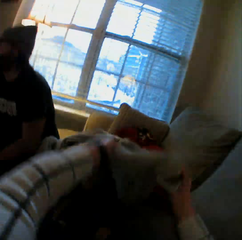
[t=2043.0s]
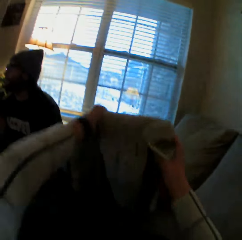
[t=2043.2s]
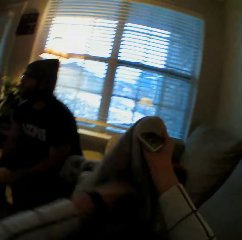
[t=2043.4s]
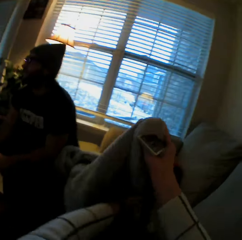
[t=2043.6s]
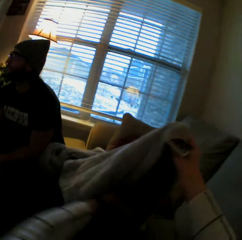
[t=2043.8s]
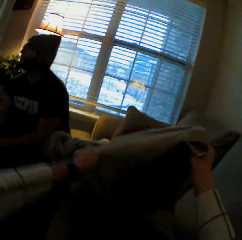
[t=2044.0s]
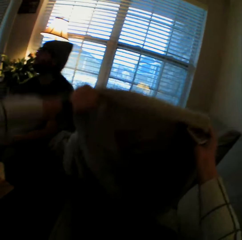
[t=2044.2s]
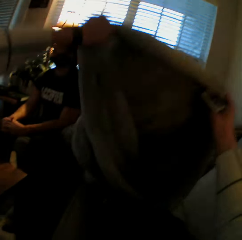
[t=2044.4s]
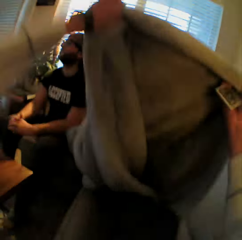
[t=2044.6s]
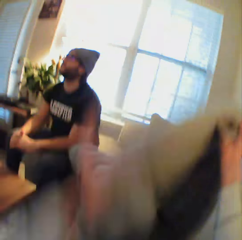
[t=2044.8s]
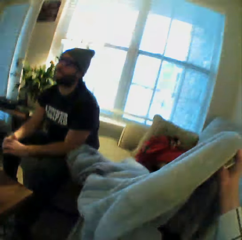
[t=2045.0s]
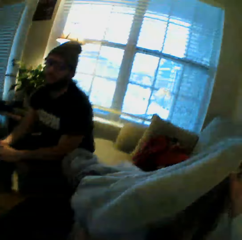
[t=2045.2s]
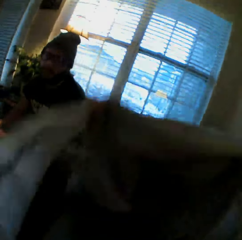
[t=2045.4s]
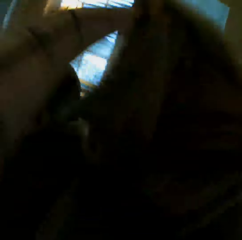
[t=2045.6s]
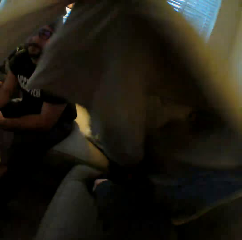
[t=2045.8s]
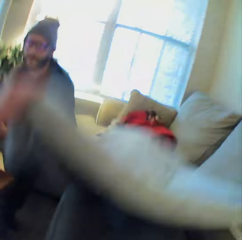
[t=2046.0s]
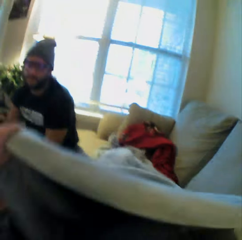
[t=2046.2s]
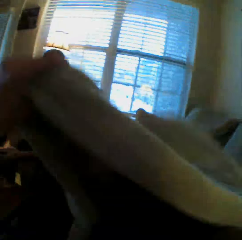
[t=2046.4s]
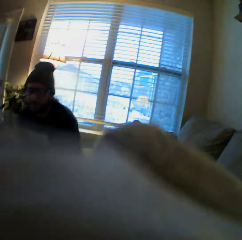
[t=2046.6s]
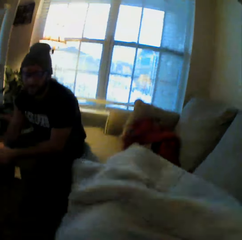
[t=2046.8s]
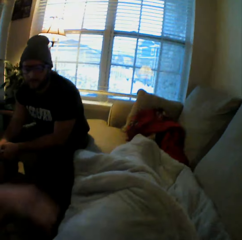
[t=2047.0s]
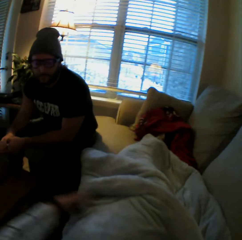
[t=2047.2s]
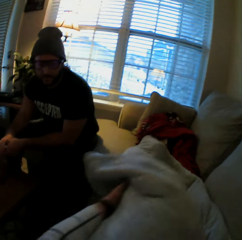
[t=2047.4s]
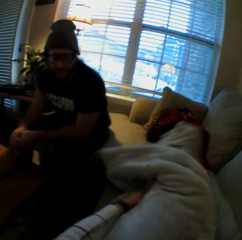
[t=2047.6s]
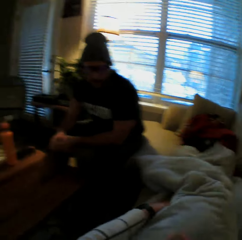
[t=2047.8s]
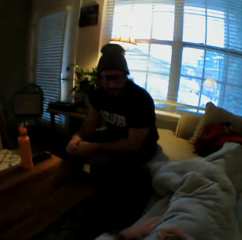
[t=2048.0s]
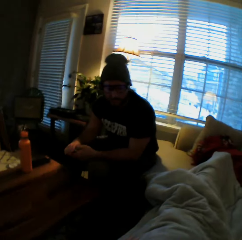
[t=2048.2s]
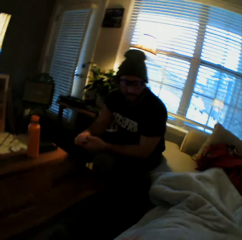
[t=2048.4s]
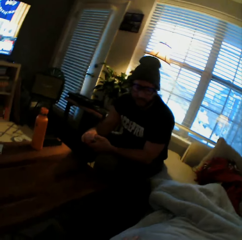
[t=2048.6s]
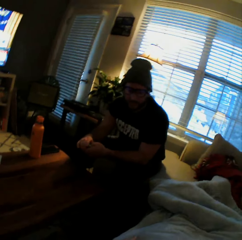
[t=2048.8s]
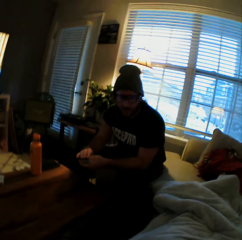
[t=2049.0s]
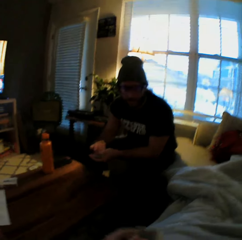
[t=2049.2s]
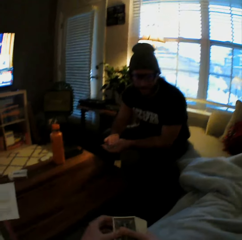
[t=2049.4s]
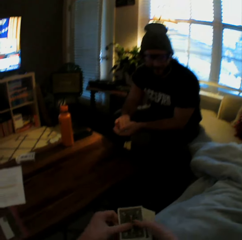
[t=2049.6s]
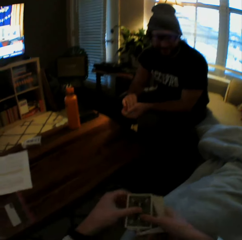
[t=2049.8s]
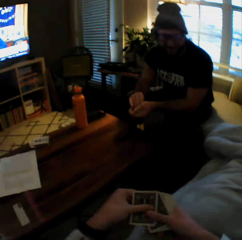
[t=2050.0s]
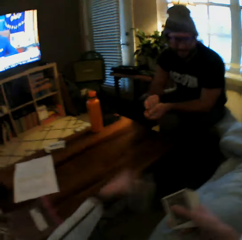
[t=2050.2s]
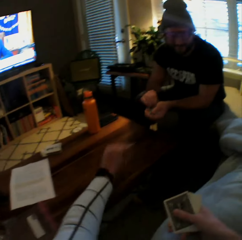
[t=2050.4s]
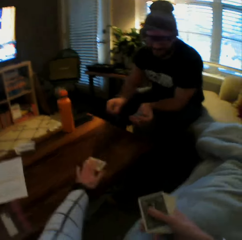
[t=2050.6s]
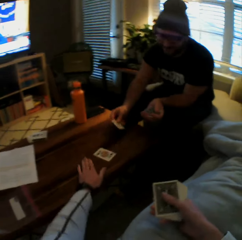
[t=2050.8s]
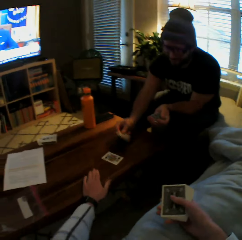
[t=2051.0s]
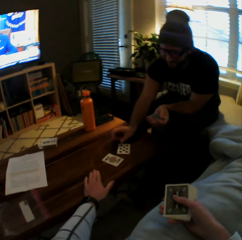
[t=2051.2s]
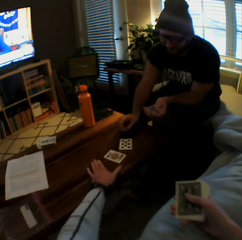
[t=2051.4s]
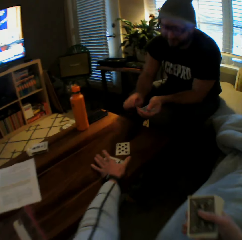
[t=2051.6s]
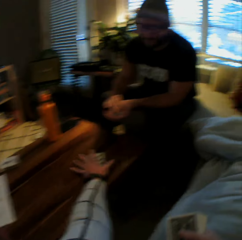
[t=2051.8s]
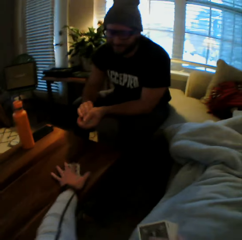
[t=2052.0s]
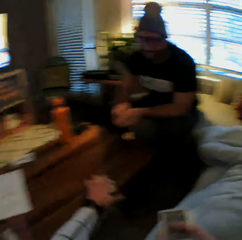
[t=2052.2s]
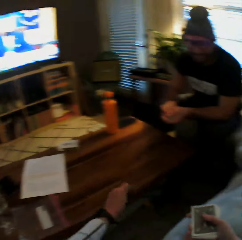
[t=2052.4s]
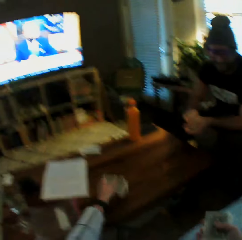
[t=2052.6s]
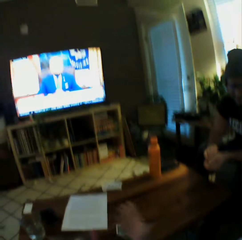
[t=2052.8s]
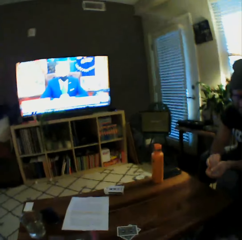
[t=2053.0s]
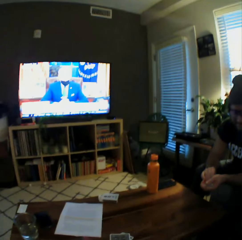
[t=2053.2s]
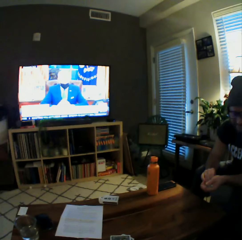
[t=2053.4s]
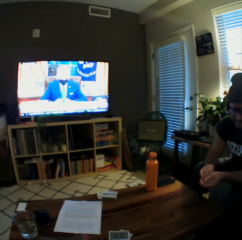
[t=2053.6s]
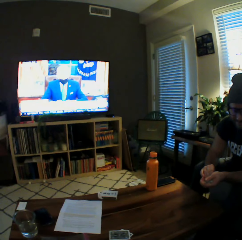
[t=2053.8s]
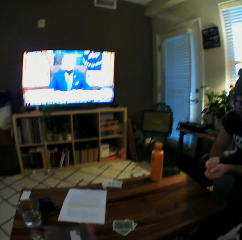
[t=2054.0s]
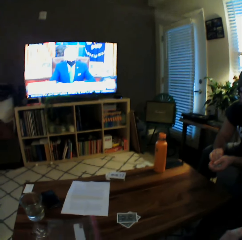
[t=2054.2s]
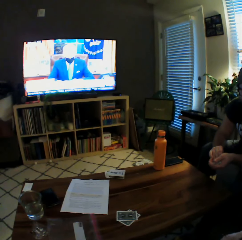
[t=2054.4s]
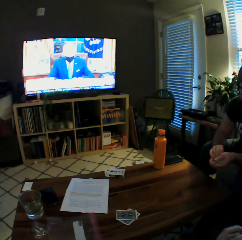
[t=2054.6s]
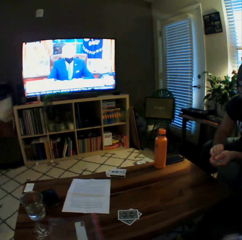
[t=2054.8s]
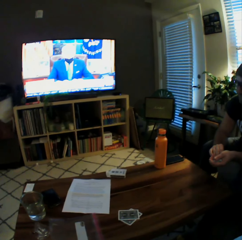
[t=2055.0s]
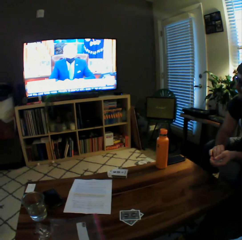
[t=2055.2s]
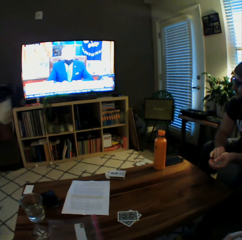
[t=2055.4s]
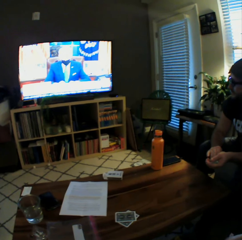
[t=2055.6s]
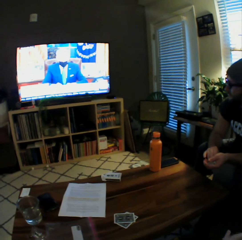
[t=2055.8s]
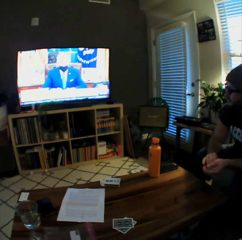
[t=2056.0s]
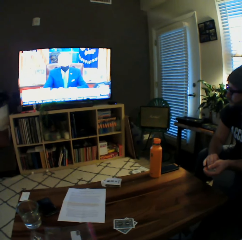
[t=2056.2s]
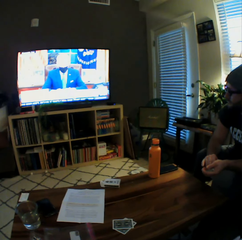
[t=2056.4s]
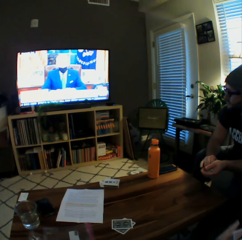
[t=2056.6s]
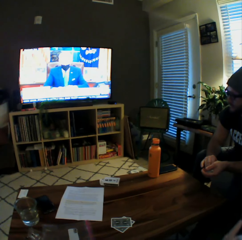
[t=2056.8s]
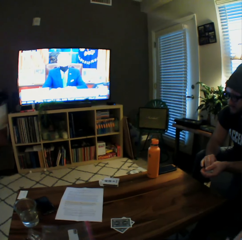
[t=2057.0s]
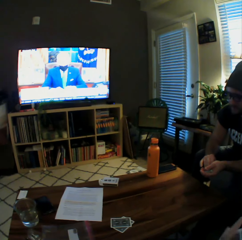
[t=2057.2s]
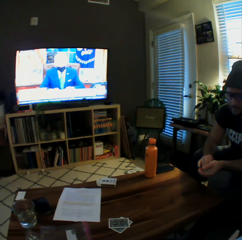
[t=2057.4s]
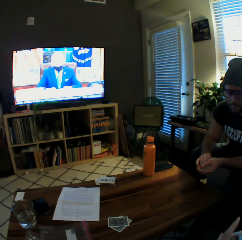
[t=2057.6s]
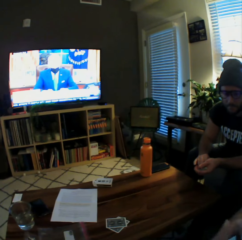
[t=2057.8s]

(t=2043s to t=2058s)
The camera wearer grabs a duvet on the couch with both hands. She covers herself with the duvet with both hands. She plays a card game with the man. She drops another card on the table with her left hand. The man drops another card on the table with his right hand. The camera wearer picks up the cards from the table with her left hand and drops the cards on the table.

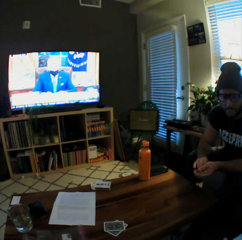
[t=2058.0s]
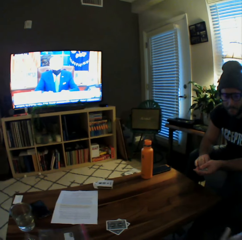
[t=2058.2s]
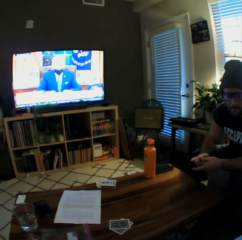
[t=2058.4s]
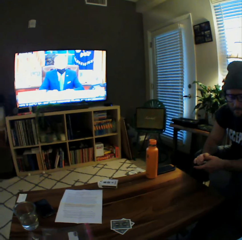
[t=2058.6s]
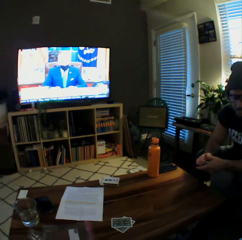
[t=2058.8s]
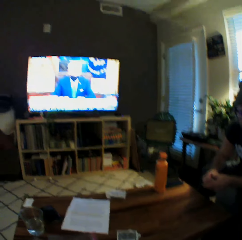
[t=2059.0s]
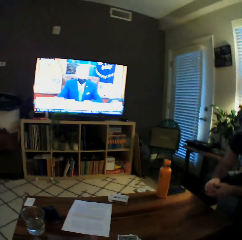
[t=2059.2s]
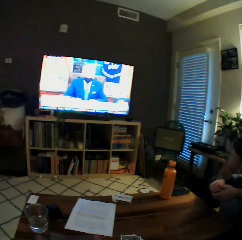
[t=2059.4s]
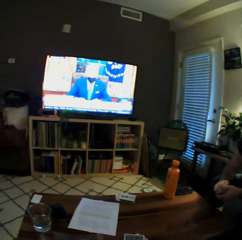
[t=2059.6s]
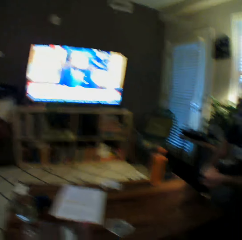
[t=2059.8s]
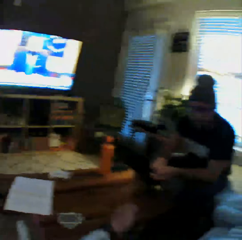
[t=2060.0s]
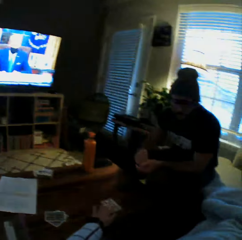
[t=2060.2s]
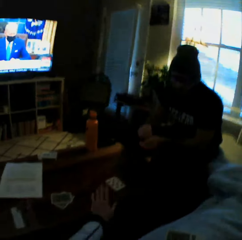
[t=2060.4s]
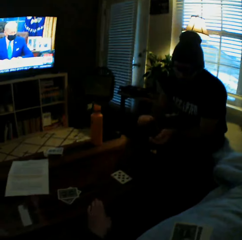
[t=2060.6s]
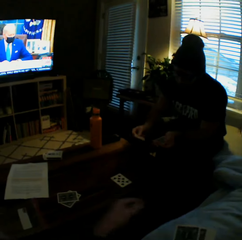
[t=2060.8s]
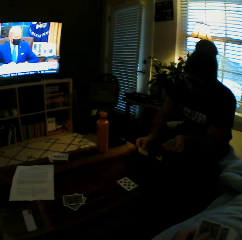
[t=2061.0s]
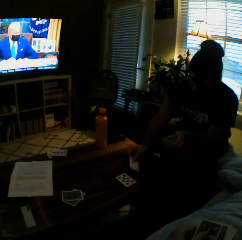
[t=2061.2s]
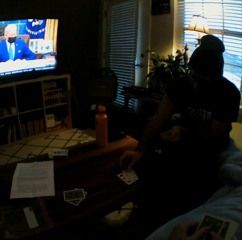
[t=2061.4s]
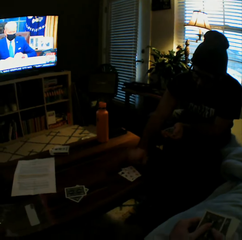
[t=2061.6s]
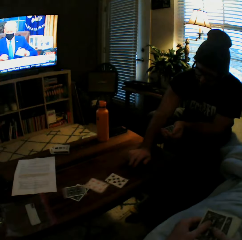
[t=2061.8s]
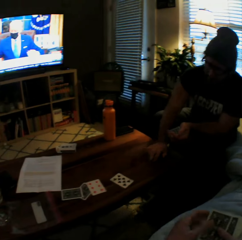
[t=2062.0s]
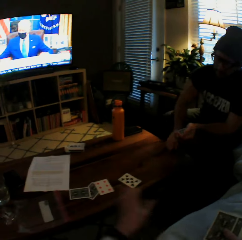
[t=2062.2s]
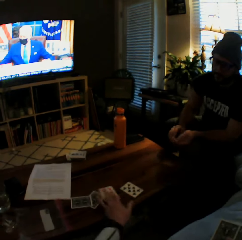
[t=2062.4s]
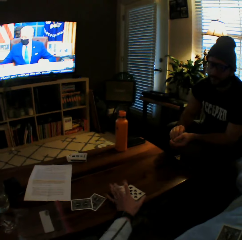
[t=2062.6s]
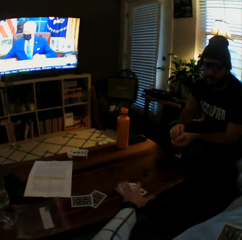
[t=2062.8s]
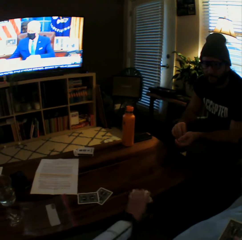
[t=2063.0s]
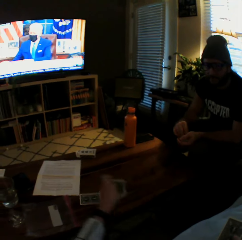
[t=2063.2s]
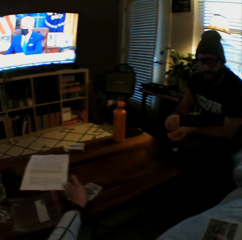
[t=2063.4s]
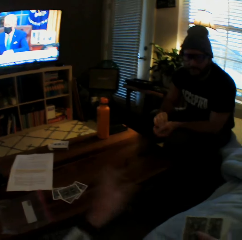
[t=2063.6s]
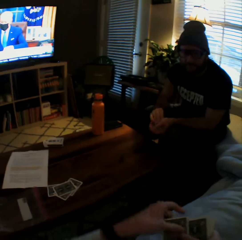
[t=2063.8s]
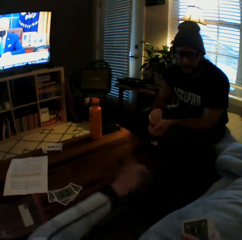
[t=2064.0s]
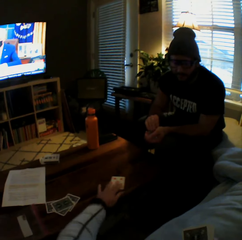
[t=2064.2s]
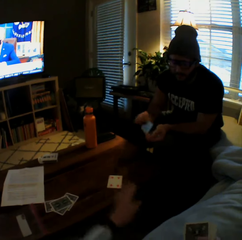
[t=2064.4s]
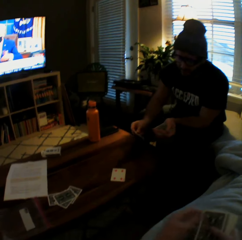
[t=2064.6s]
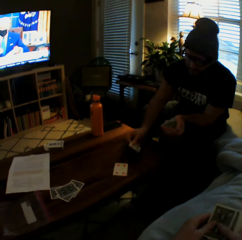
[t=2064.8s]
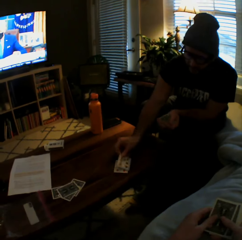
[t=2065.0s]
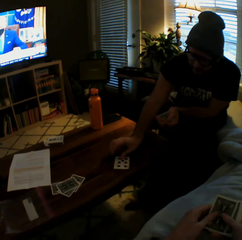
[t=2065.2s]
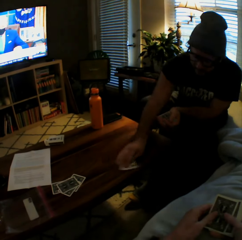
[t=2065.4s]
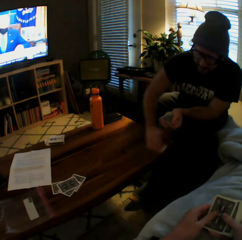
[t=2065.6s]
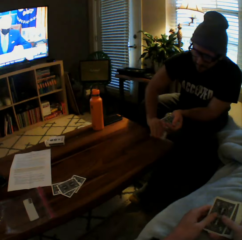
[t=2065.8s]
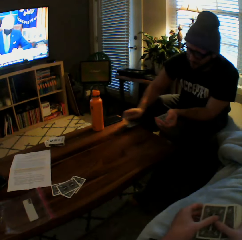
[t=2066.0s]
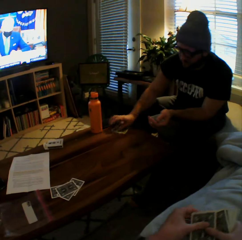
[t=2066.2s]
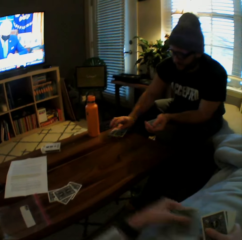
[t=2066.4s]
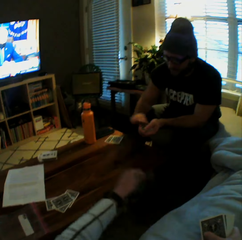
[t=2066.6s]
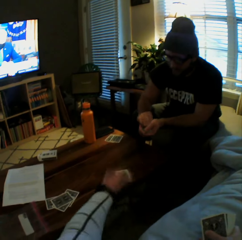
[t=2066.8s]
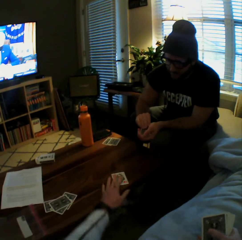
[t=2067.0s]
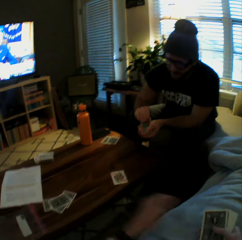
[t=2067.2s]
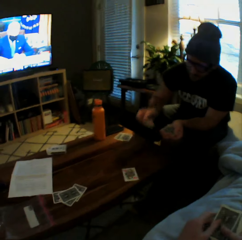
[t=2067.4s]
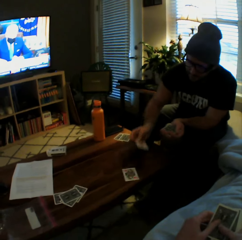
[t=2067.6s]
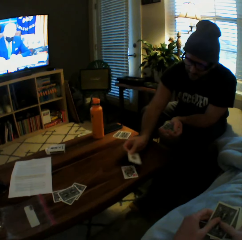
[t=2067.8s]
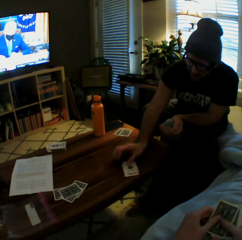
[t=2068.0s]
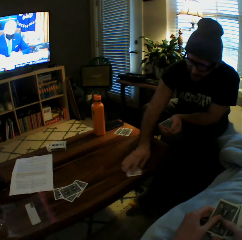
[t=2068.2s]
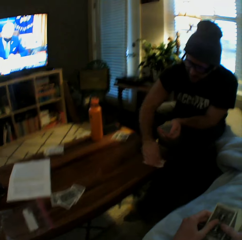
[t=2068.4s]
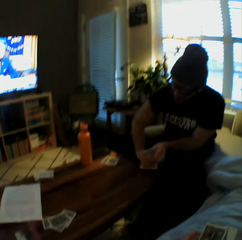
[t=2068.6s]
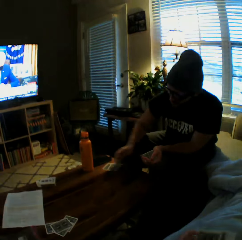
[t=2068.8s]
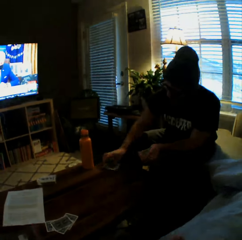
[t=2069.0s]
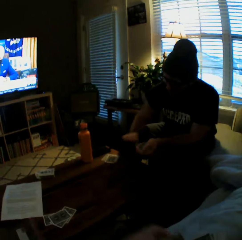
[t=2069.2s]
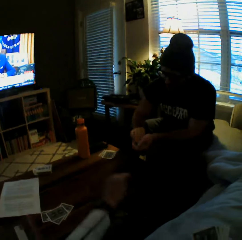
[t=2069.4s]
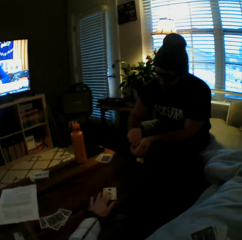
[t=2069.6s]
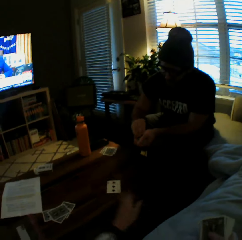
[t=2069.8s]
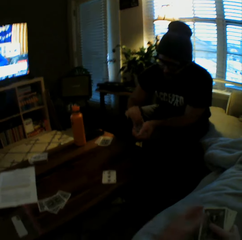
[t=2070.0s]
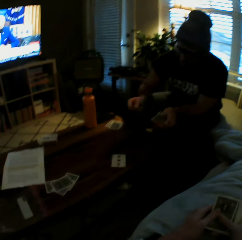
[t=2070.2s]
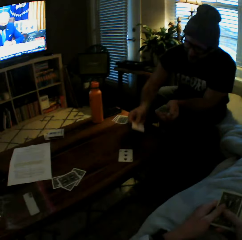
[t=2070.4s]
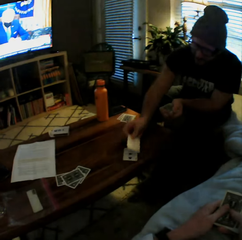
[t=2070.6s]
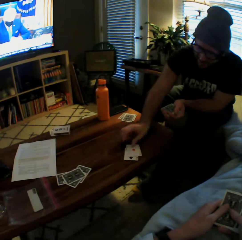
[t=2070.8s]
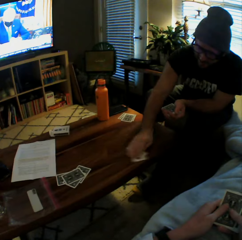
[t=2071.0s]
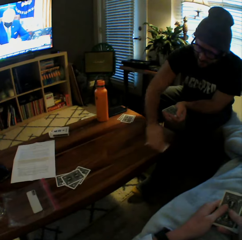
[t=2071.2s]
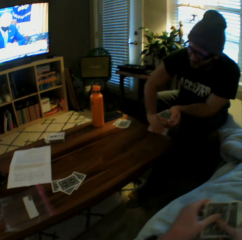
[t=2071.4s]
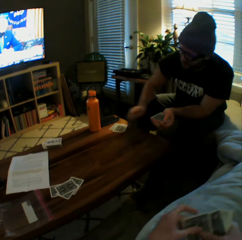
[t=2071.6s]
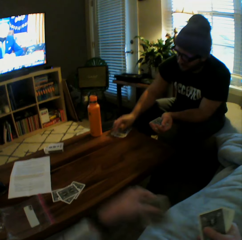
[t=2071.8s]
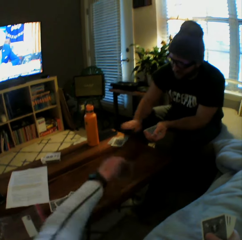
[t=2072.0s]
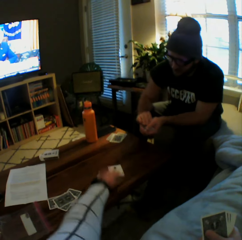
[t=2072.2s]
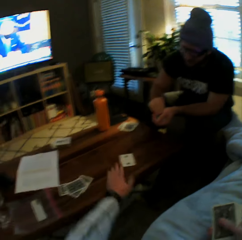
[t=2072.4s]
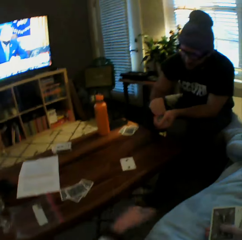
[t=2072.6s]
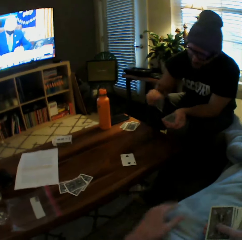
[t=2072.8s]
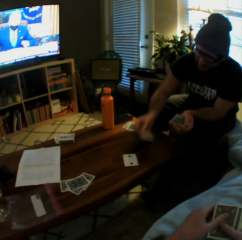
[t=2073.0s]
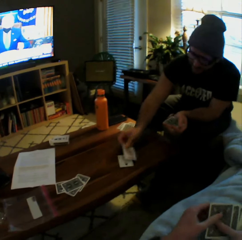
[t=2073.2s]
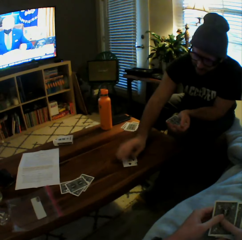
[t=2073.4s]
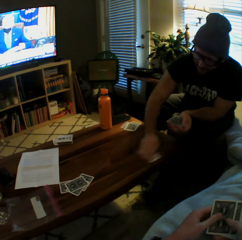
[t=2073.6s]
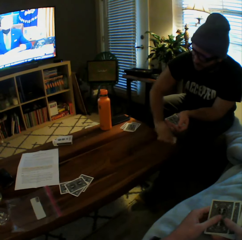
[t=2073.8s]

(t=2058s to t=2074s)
The camera wearer drops another card on the table with her left hand. The man drops another card on the table with his right hand and pushes the cards on the table towards the camera wearer. The camera wearer picks up the cards from the table with her left hand and drops the cards on the table. She drops another card on the table with her left hand. The man drops another card on the table with his right hand, picks up the cards from the table with his right hand, and drops the cards on the table. The camera wearer drops another card on the table with her left hand. The man drops another card on the table with his right hand, picks up the cards from the table with his right hand, and drops the cards on the table. The camera wearer drops another card on the table with her left hand. The man drops another card on the table with his right hand, picks up the cards from the table with his right hand, and drops the cards on the table. The camera wearer drops another card on the table with her left hand. The man drops another card on the table with his right hand.
